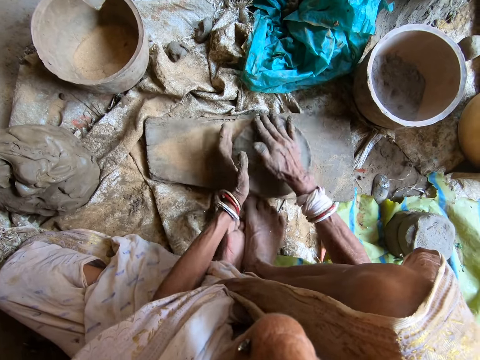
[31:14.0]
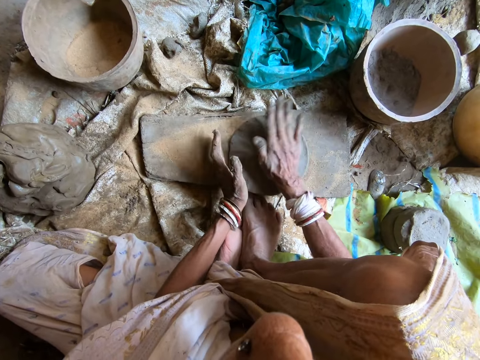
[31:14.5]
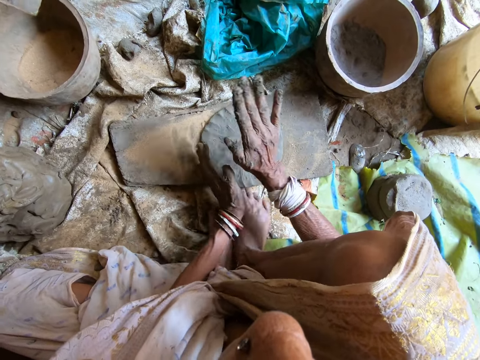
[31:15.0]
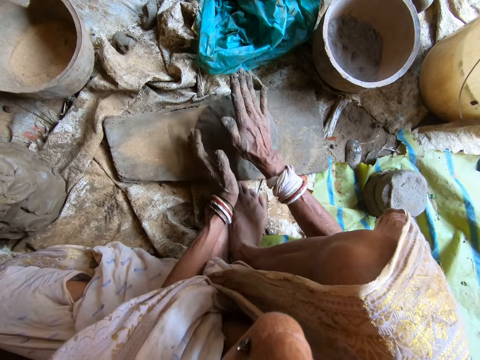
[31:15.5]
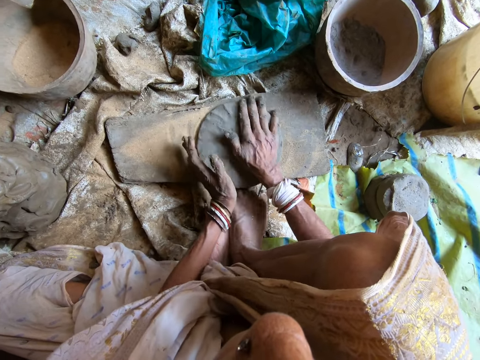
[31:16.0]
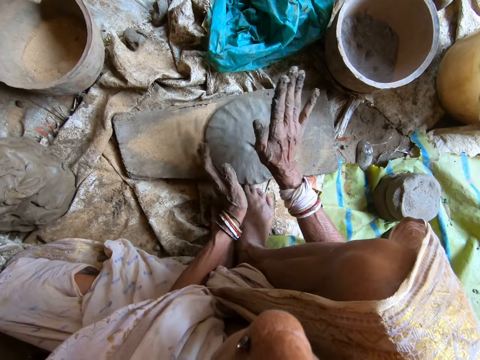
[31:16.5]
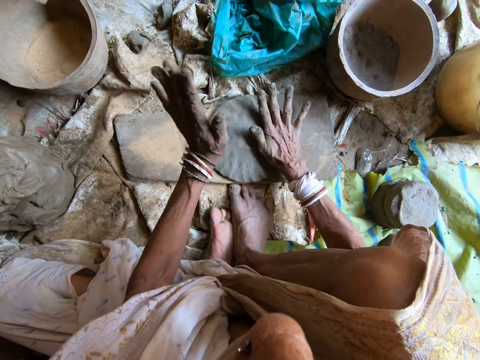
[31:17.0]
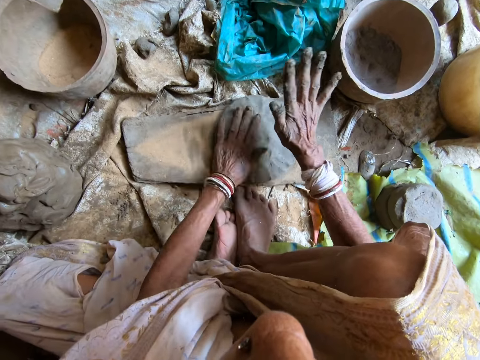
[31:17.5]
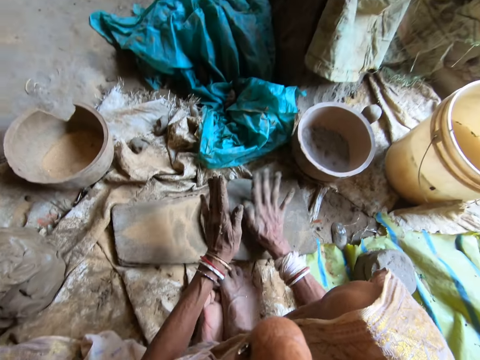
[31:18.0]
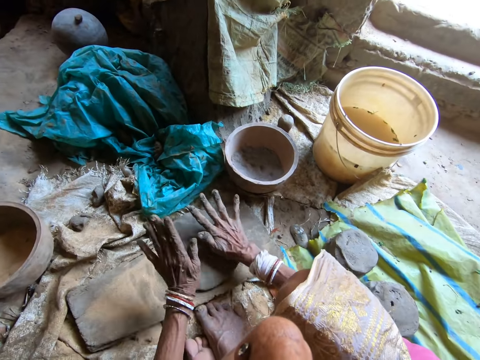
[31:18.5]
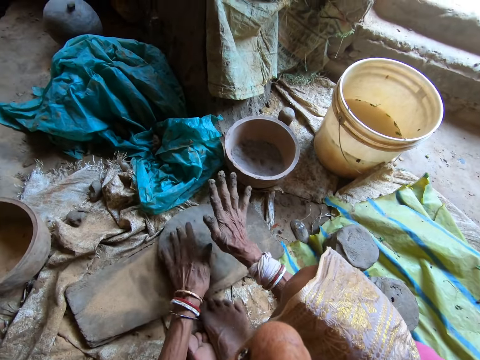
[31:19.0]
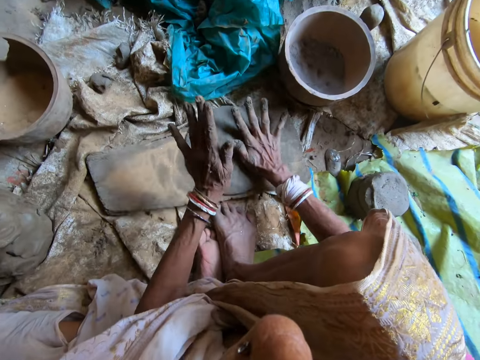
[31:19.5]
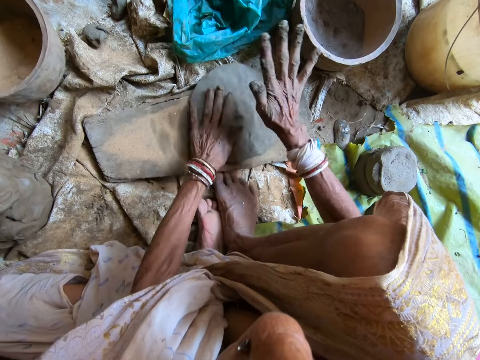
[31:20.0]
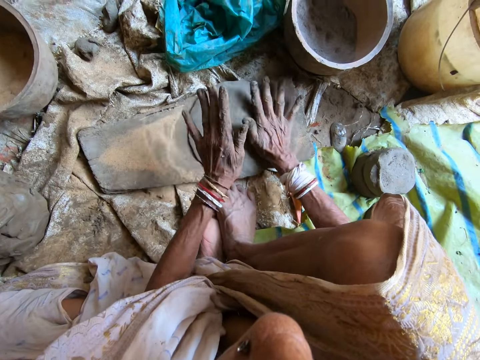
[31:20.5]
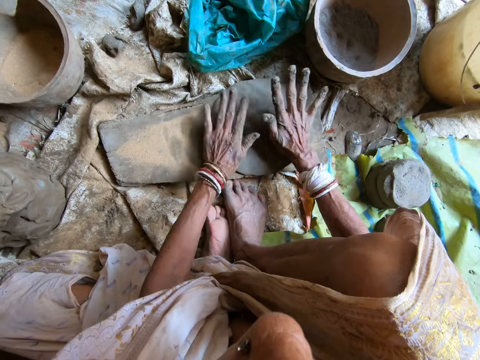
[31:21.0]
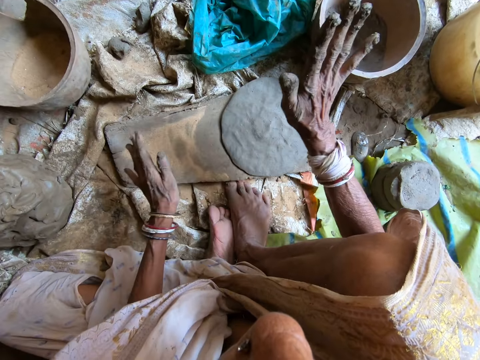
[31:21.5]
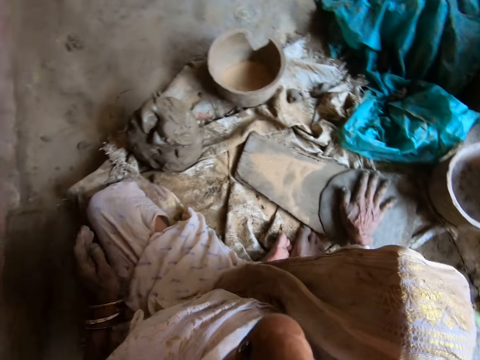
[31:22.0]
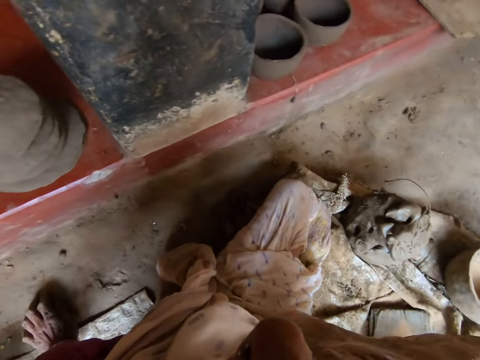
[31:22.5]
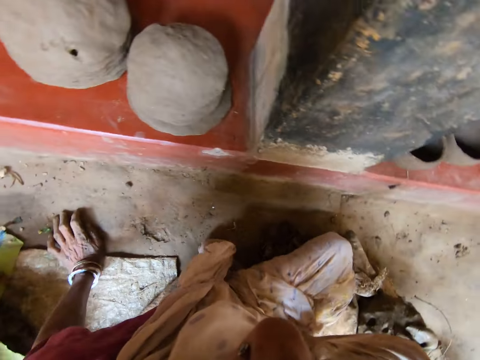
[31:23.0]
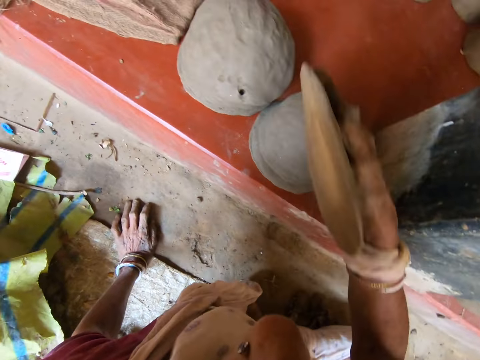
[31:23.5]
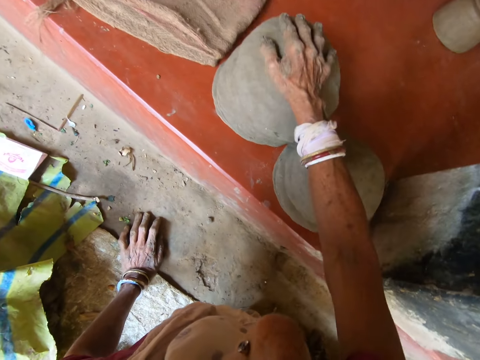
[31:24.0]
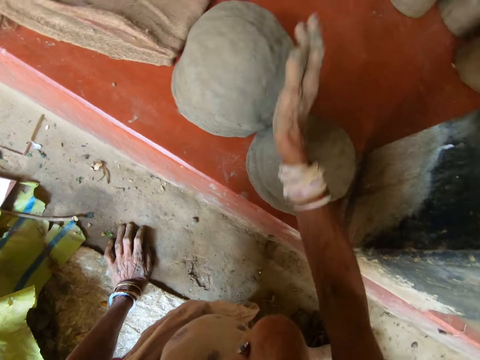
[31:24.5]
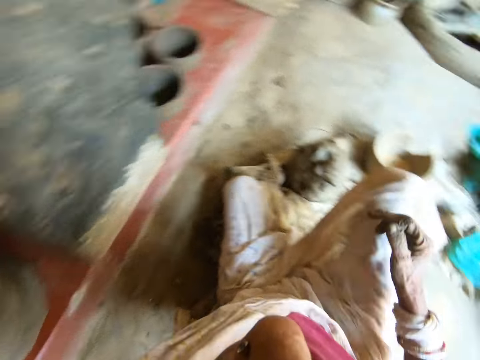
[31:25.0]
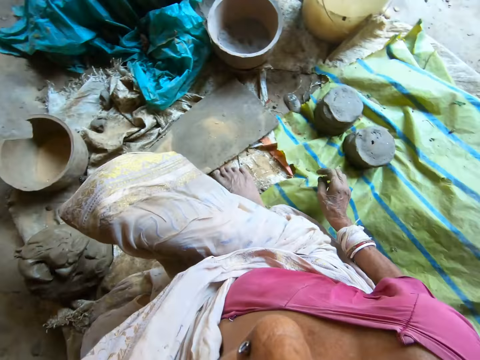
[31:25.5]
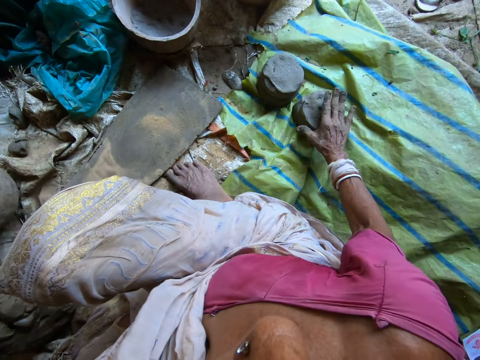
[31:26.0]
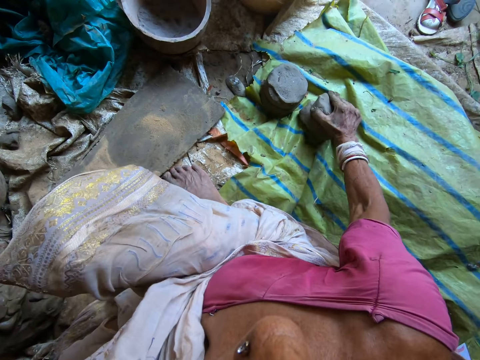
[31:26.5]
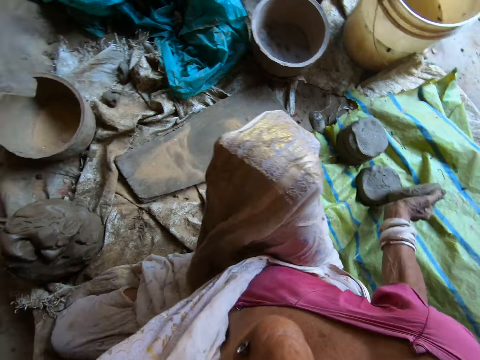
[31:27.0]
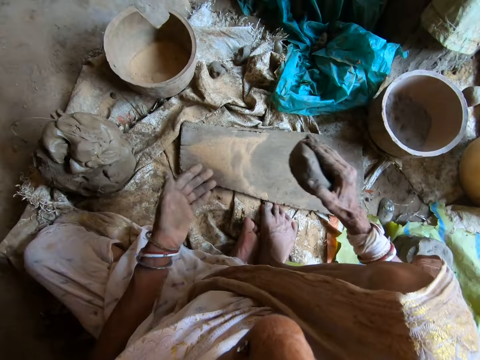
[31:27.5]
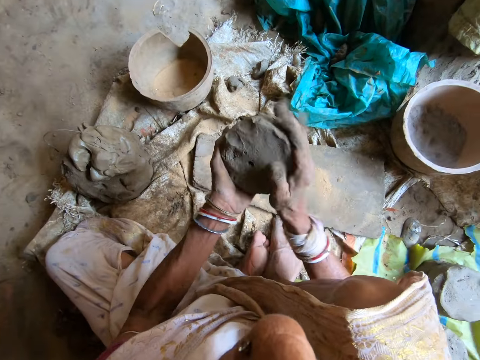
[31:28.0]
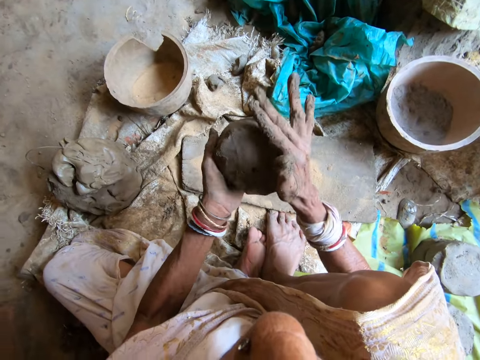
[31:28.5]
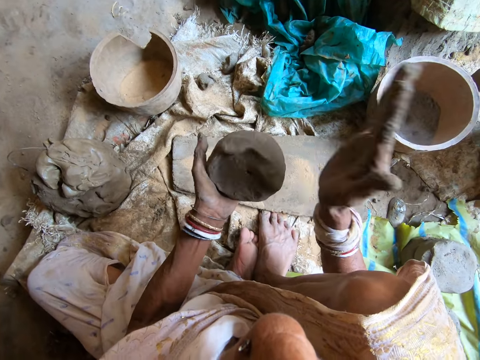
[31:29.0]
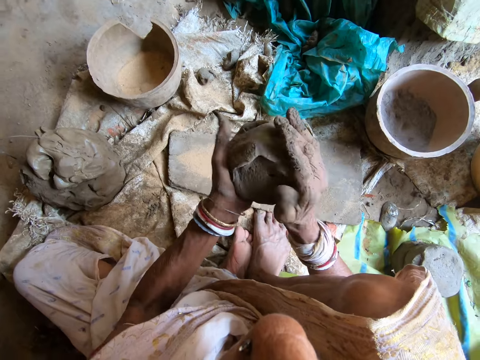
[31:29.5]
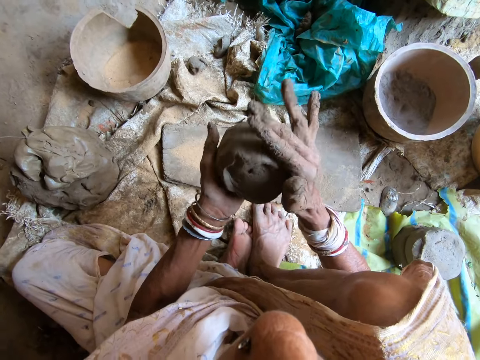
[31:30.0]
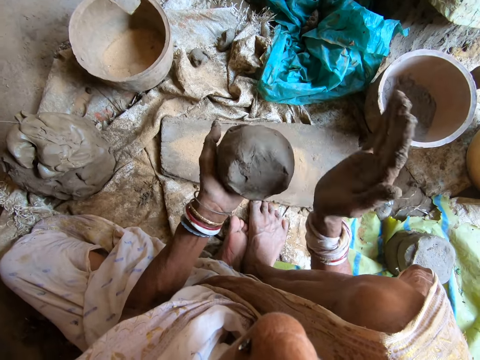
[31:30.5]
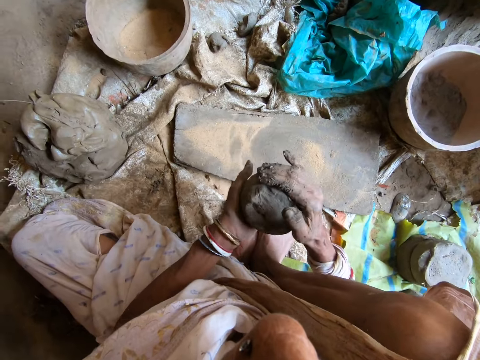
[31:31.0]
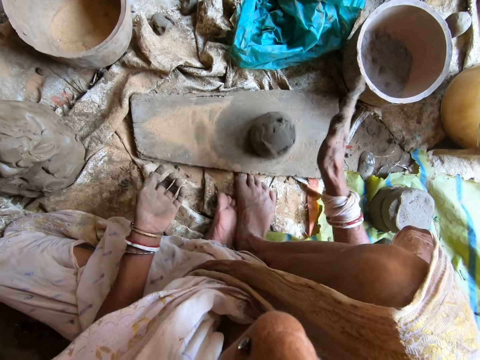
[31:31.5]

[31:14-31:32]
The camera wearer hits the clay mold on the wooden board with both hands. She looks around. She hits the clay mold on the wooden board with her right hand. She picks up the mold with the right hand. She touches the floor with her left hand. She holds the clay pot cover. She drops the flattened clay on a pile of flattened clay on a concrete elevation with her right hand. She picks up clay from the ground with her right hand. She passes the clay to her left hand. She hits the side of the clay with her right hand. She passes the clay to her right hand. She holds the clay with the right hand. She drops the clay on the flat wood with her right hand.

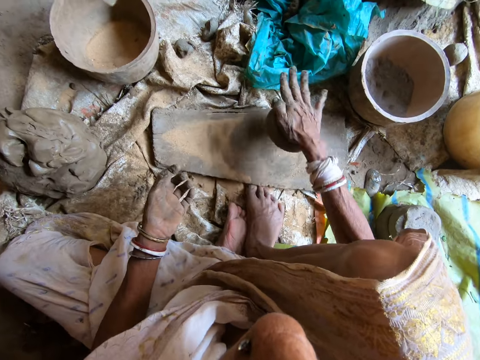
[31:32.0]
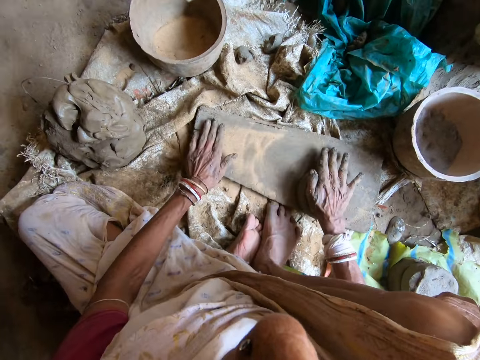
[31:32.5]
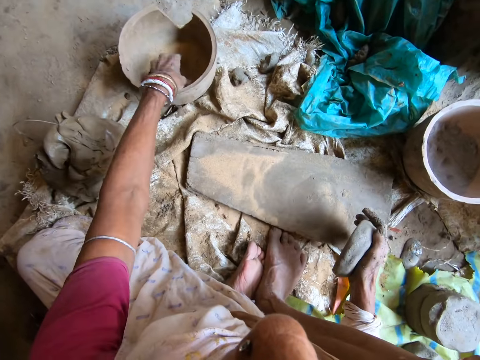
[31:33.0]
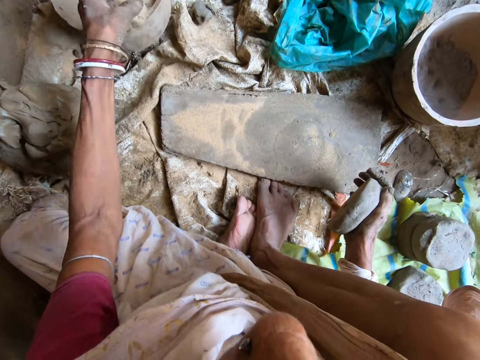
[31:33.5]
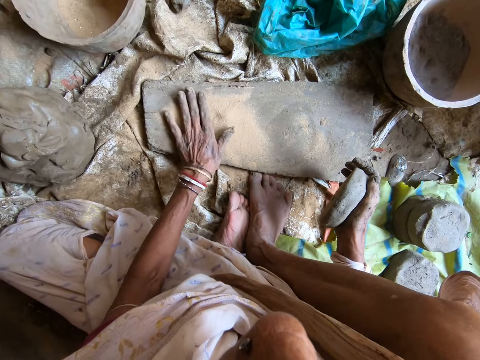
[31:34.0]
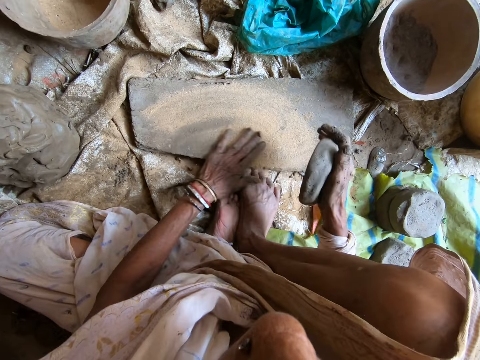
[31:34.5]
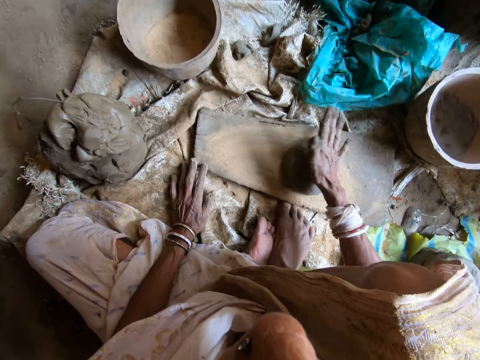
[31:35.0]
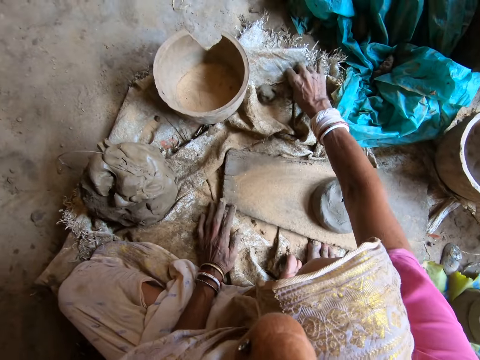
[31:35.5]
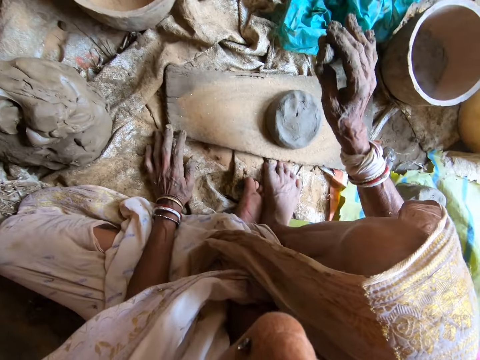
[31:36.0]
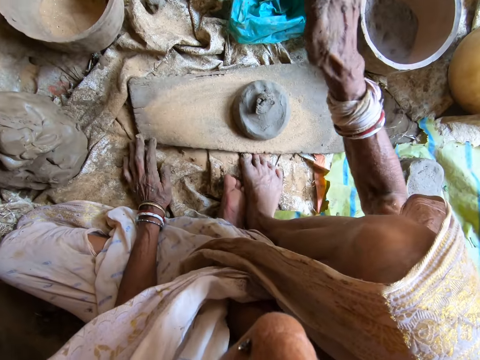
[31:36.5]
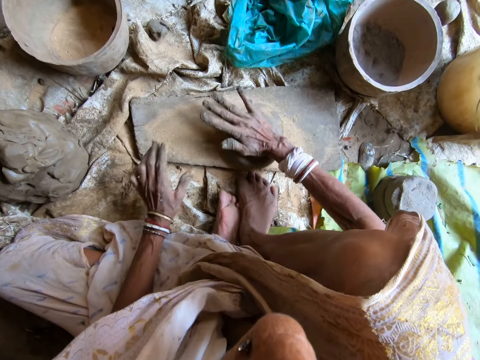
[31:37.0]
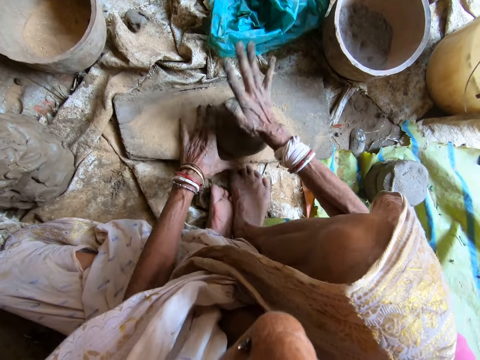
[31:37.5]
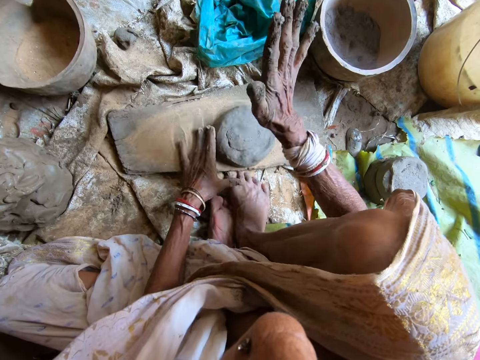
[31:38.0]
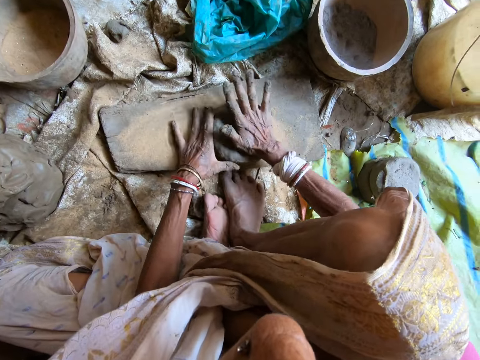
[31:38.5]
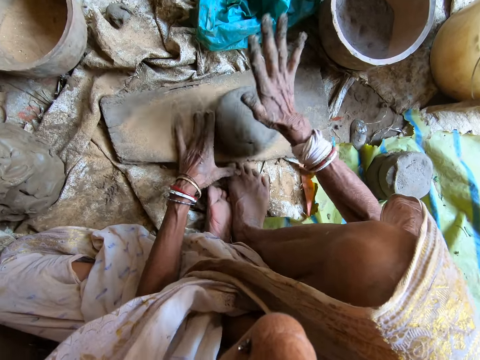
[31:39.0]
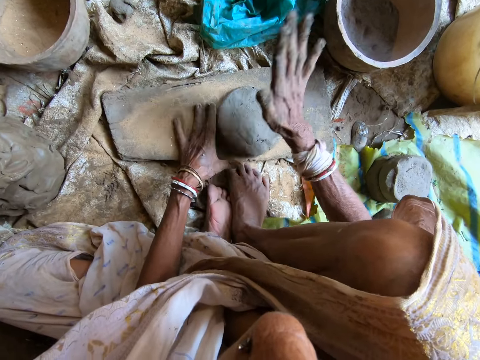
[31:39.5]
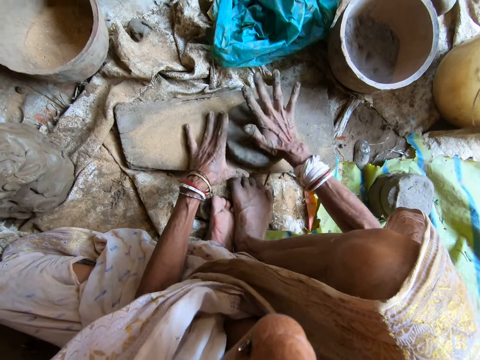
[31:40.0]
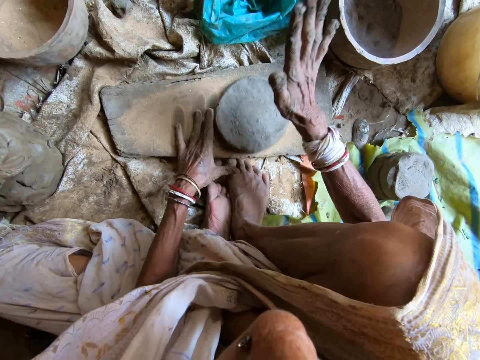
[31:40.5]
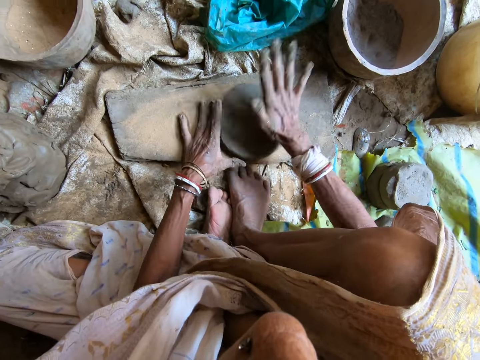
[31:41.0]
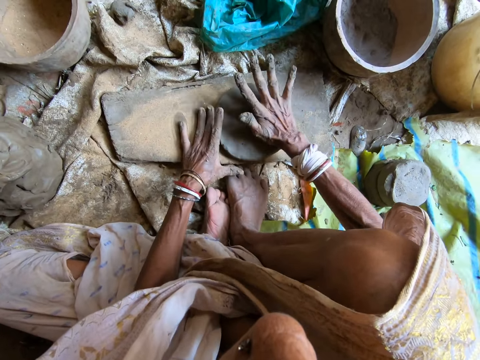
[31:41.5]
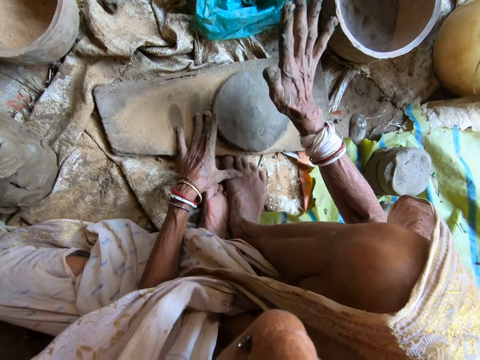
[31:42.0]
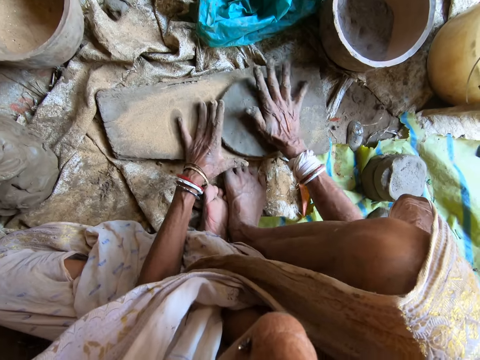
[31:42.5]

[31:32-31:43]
The camera wearer flattens the clay on the flat wood with her right hand. She lifts the clay from the flat wood with her right hand. She dips her left hand into a clay bowl on the ground containing powdered clay. She fetches powdered clay from the clay bowl with her left hand. She pours the powdered clay on the flat wood with her left hand. She spreads the powdered clay on the flat wood with her left hand. She drops the clay on the flat wood with her right hand. She picks up clay from a sack on the ground with her right hand. She drops the clay on the clay on the flat wood with her right hand. She flattens the clay on the flat wood with her right hand. She turns the clay anticlockwise on the flat wood with her left hand.
